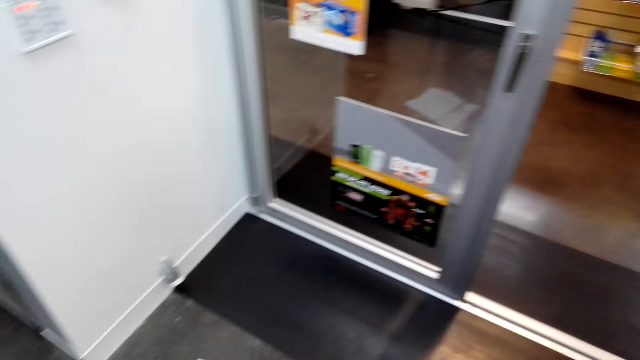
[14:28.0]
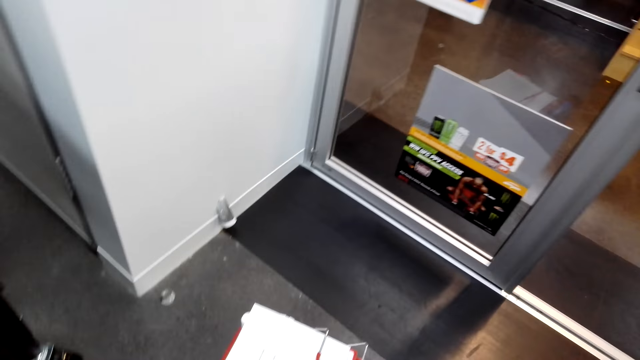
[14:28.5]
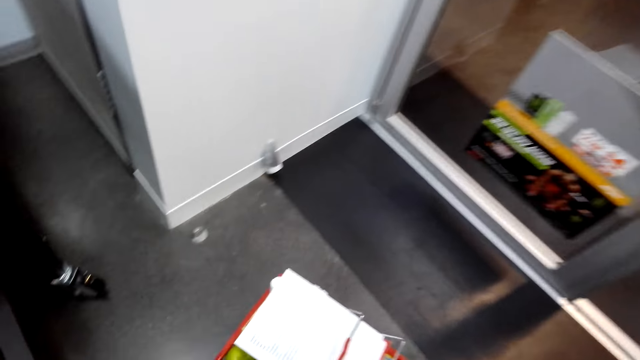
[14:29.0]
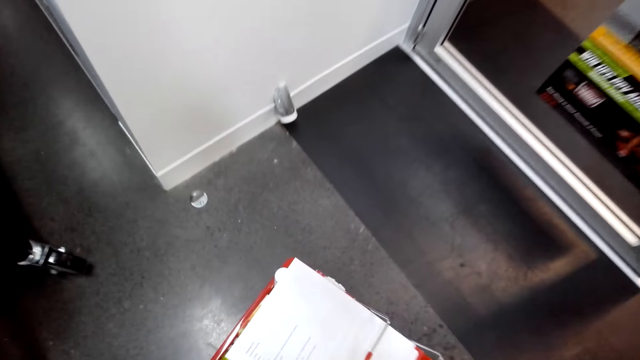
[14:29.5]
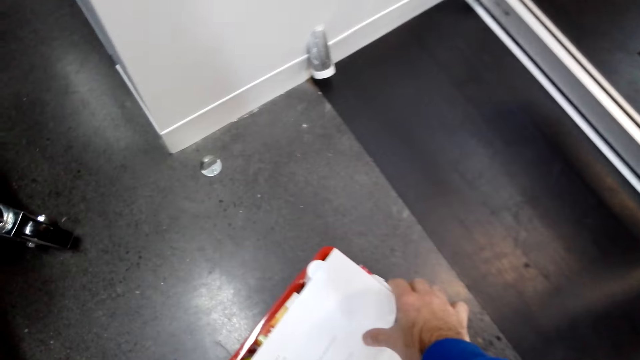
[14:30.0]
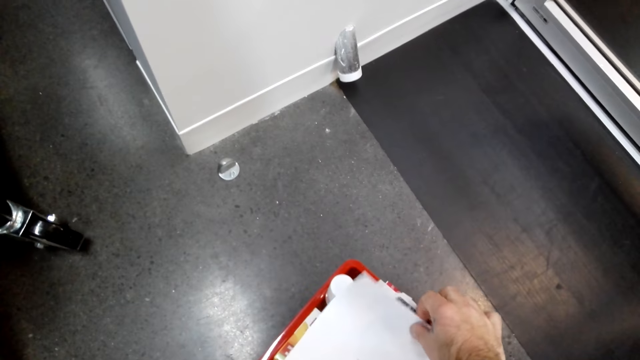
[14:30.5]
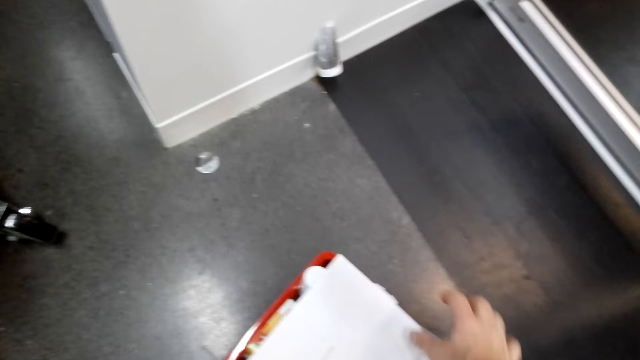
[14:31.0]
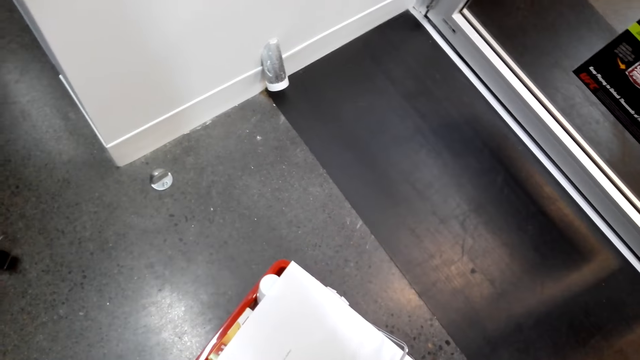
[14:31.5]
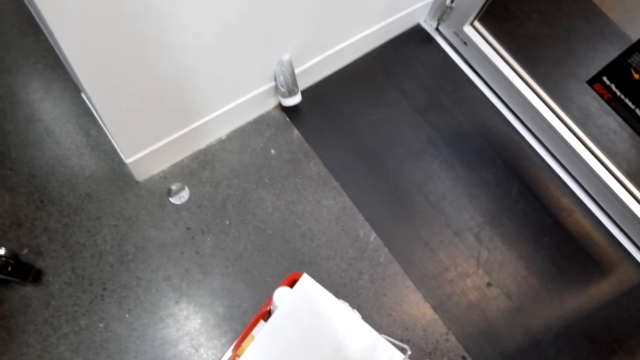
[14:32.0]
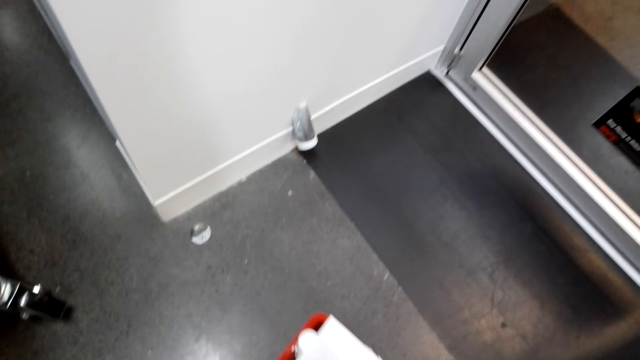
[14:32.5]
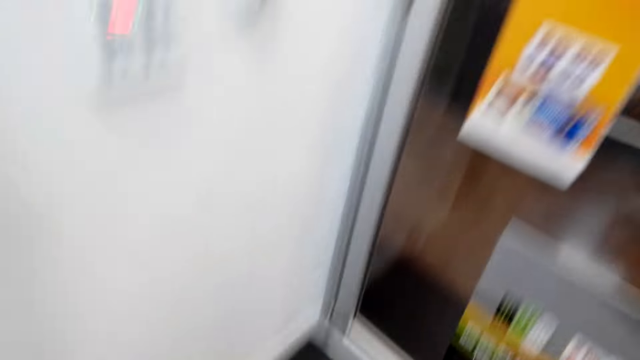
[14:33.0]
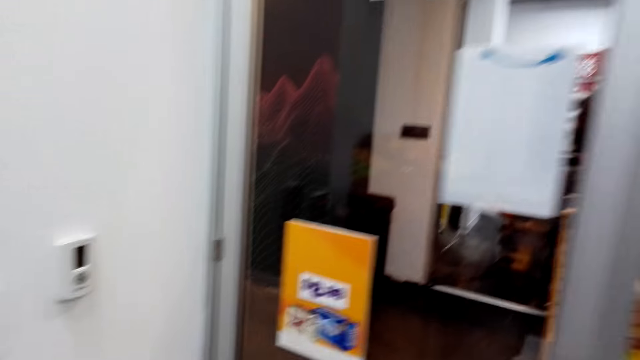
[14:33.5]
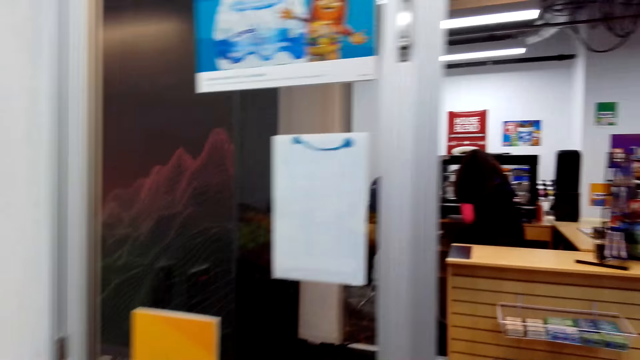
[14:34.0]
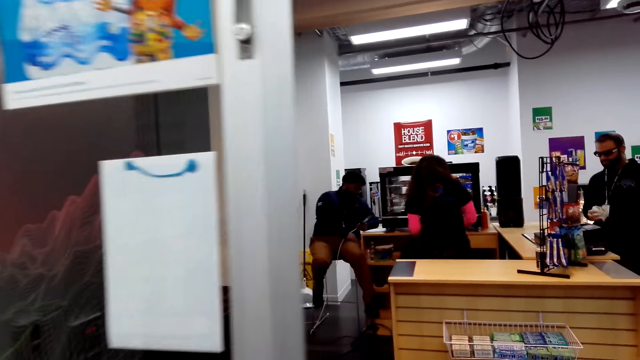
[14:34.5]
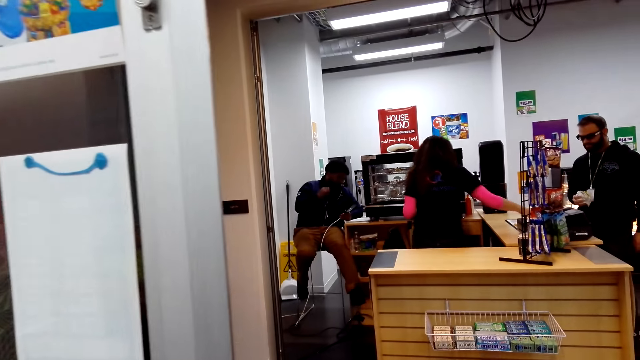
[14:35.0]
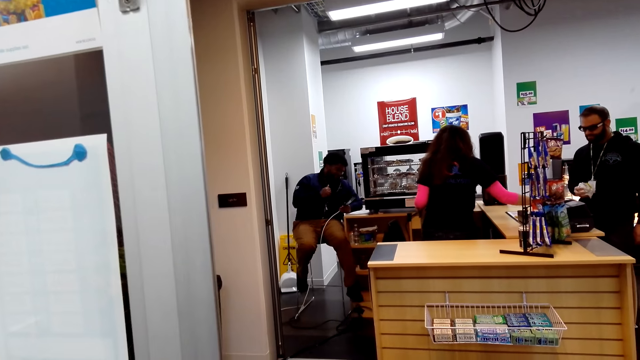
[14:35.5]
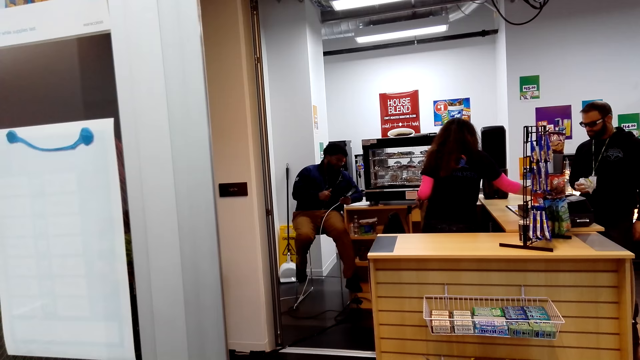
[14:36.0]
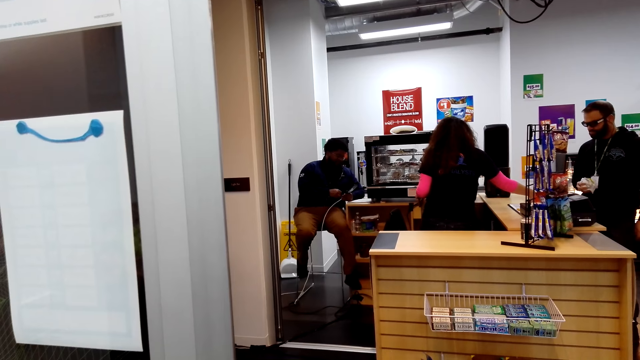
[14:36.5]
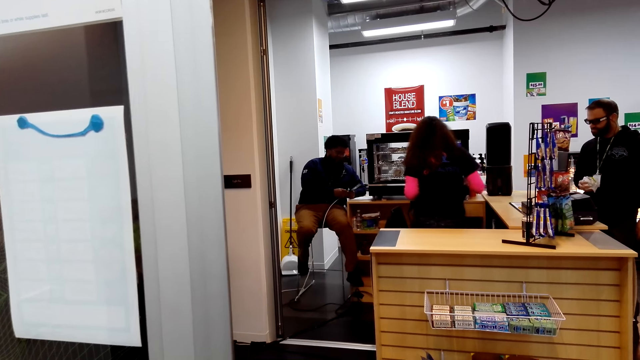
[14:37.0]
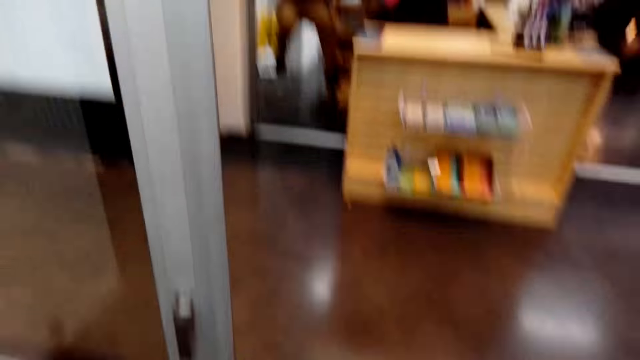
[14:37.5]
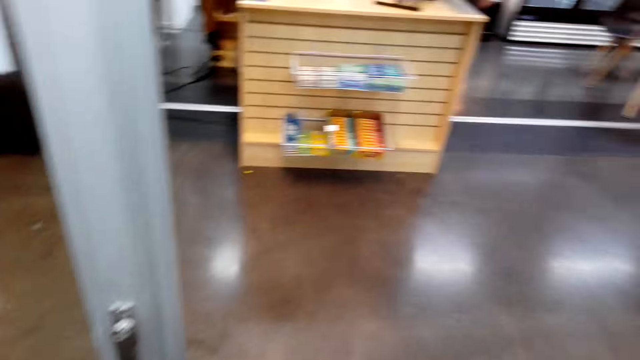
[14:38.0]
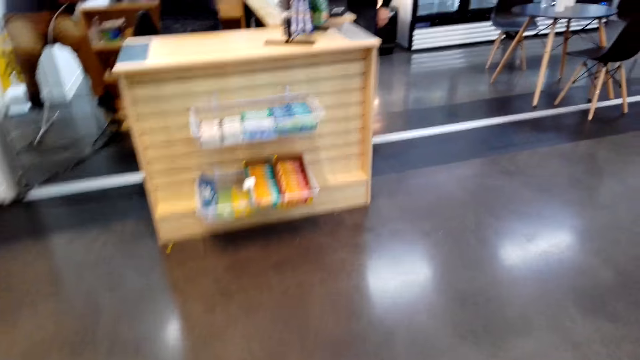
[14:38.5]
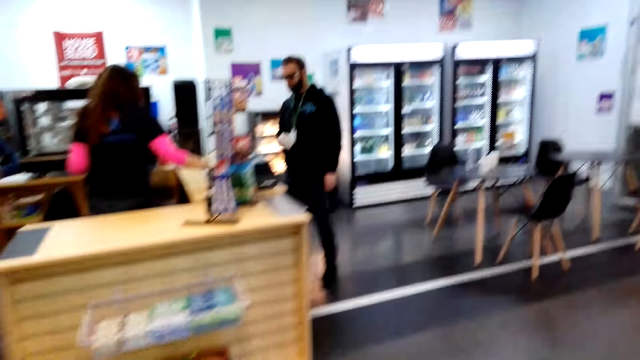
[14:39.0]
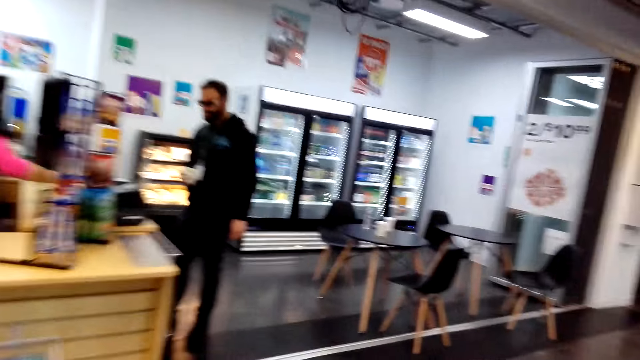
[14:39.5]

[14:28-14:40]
The camera wearer carries a basket. They look around.

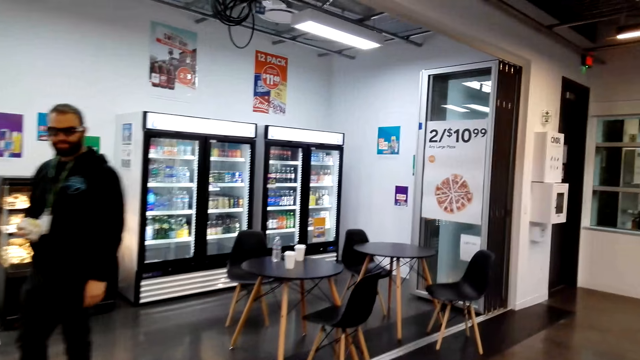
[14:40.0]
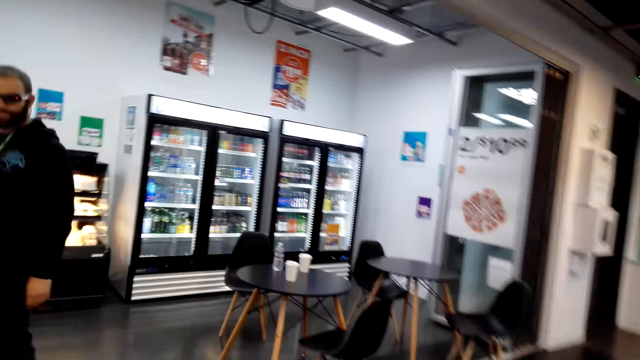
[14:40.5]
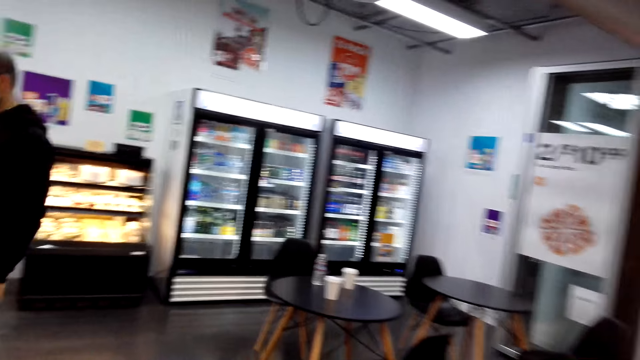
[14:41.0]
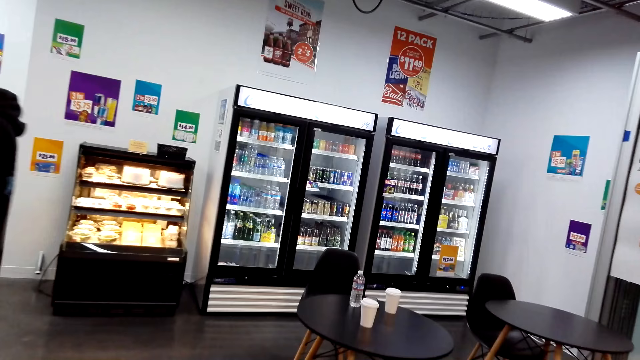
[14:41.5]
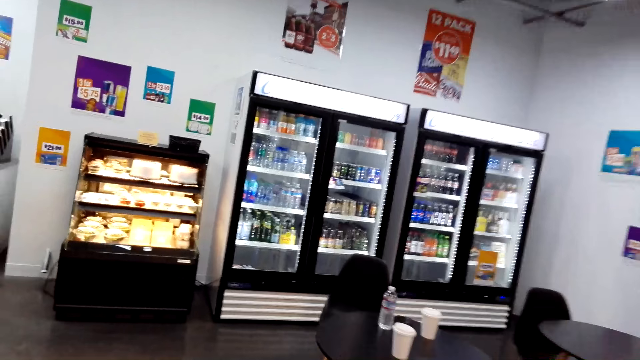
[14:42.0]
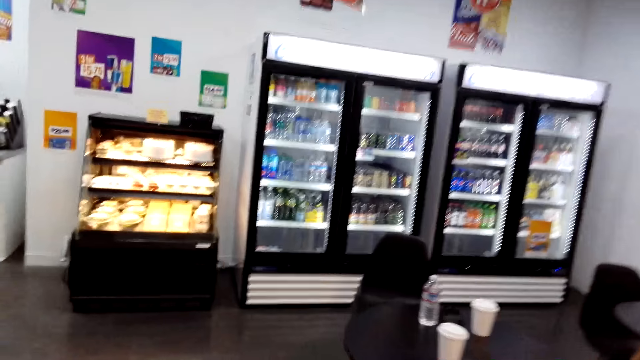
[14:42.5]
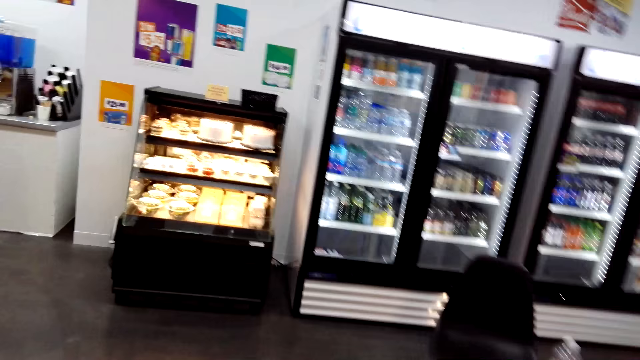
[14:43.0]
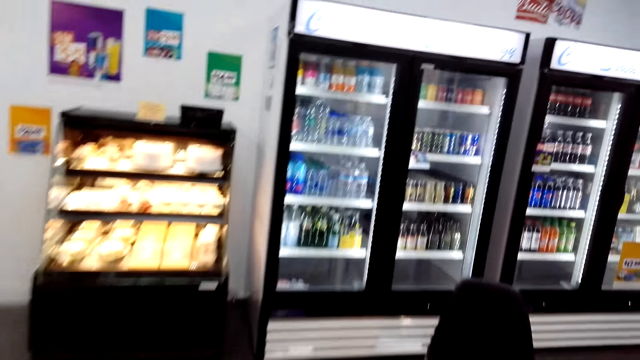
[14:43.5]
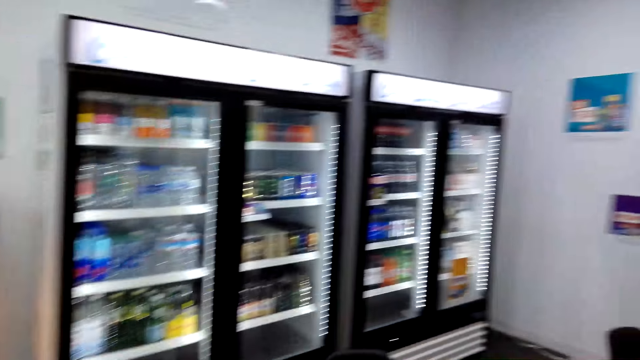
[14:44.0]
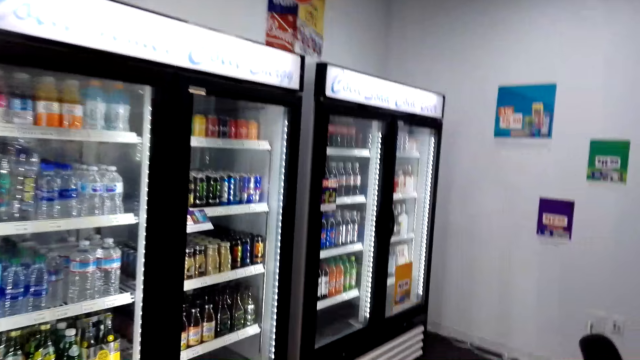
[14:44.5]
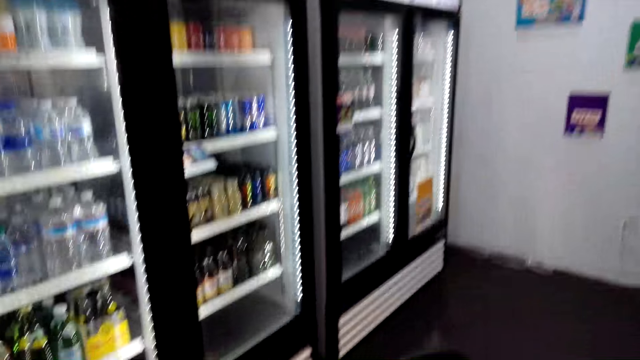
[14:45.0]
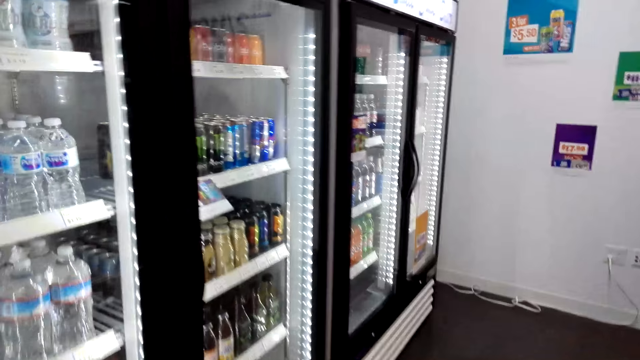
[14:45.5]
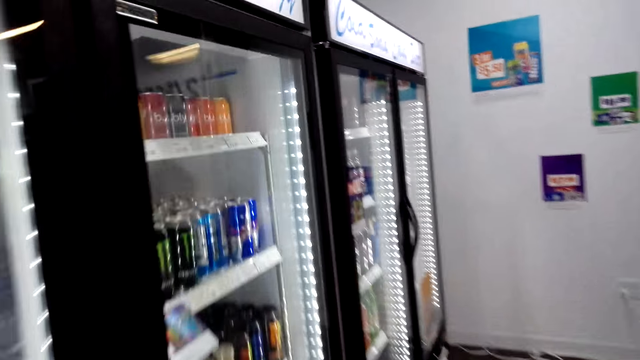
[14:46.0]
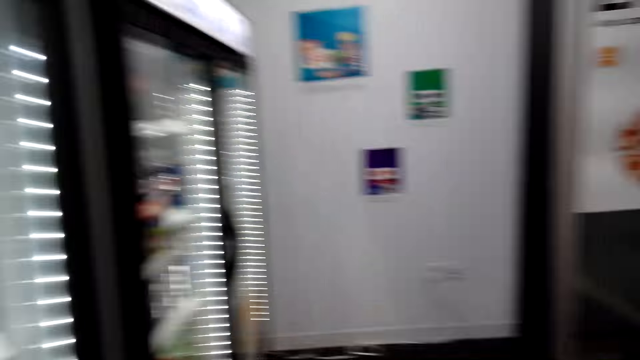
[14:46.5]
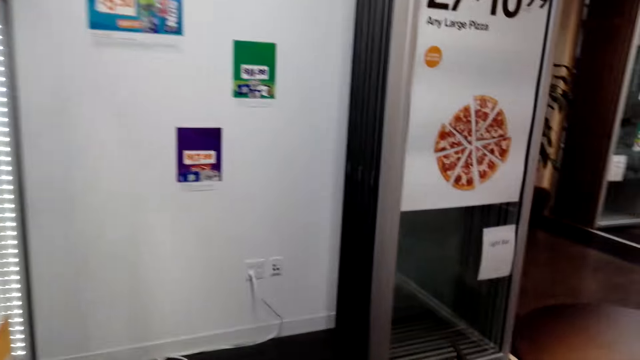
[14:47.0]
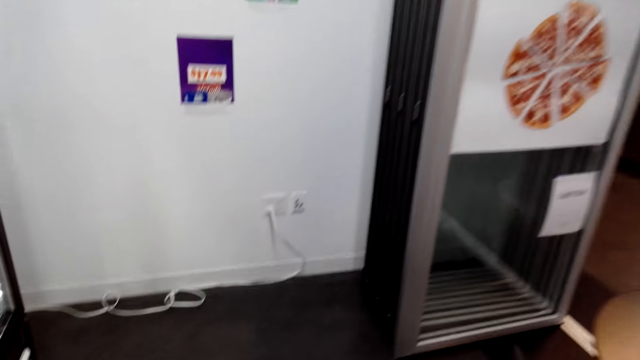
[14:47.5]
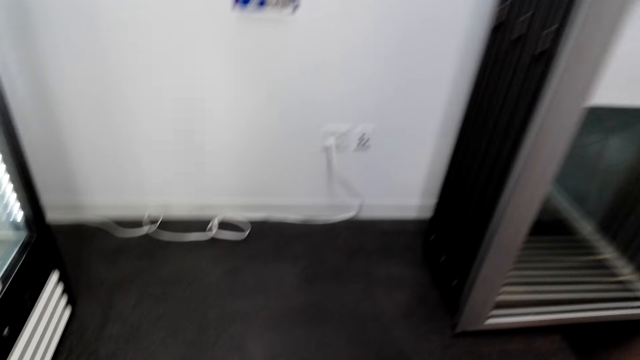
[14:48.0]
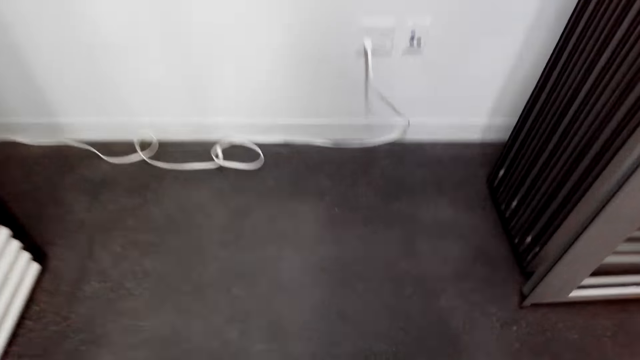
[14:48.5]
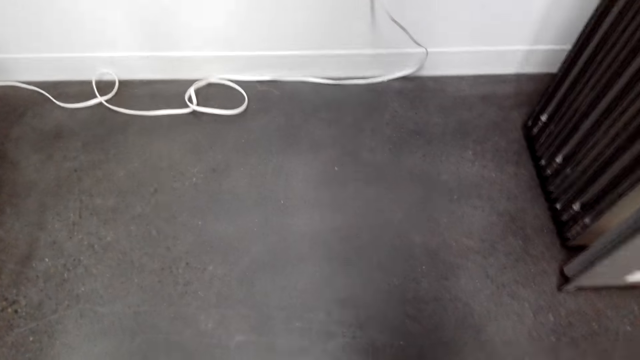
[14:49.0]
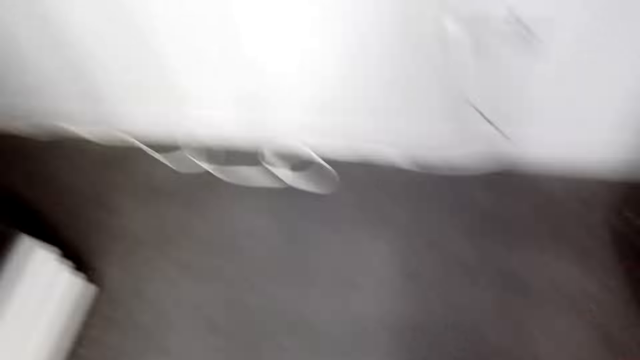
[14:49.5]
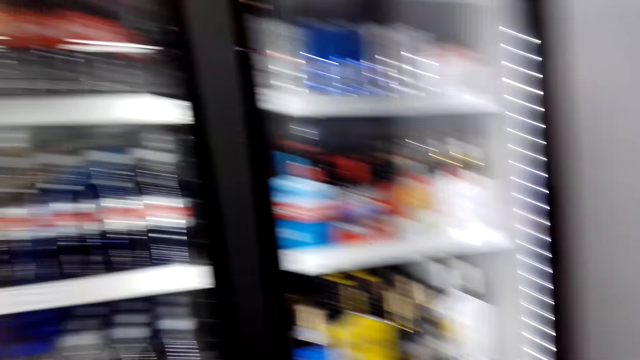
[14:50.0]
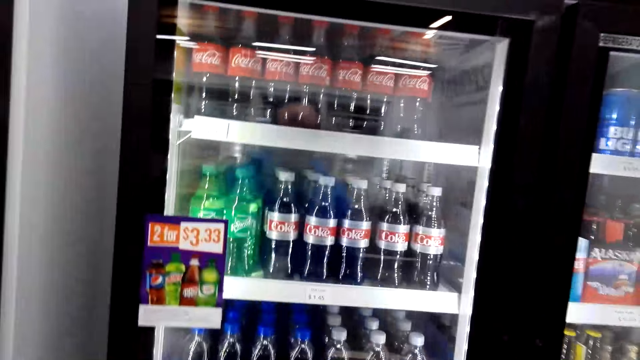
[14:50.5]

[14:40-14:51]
The camera wearer walks around.
